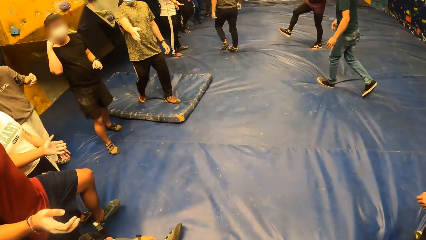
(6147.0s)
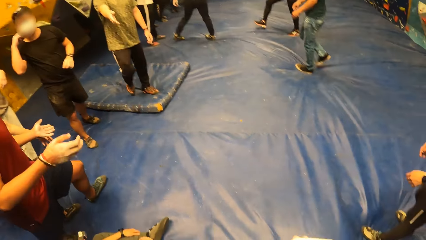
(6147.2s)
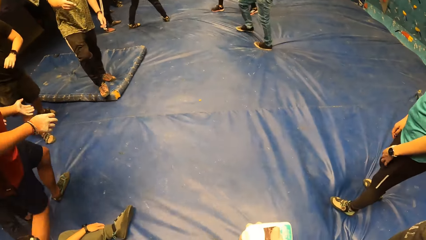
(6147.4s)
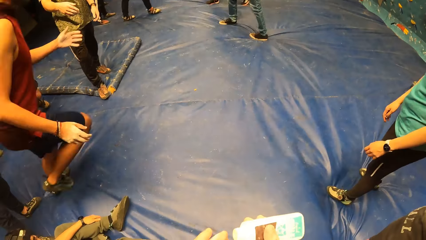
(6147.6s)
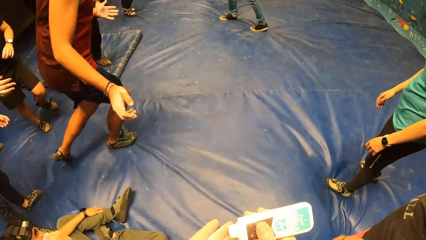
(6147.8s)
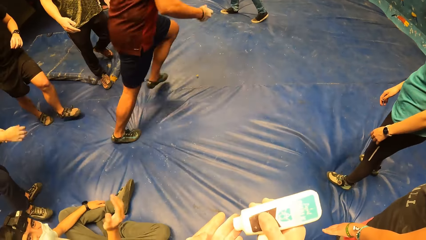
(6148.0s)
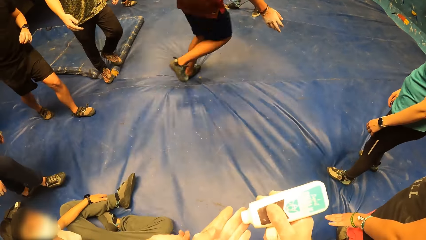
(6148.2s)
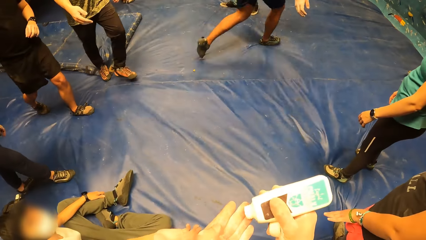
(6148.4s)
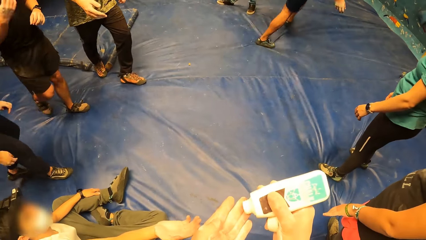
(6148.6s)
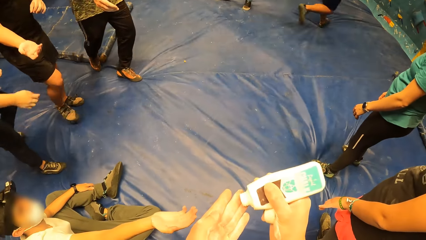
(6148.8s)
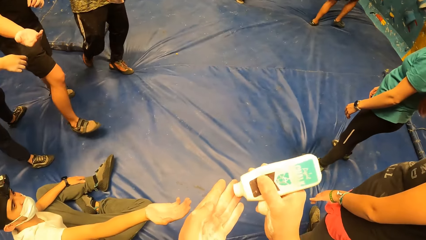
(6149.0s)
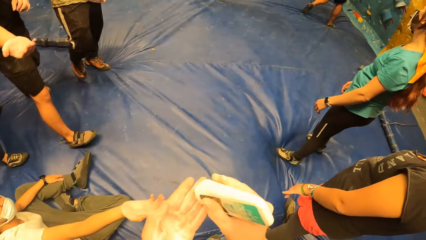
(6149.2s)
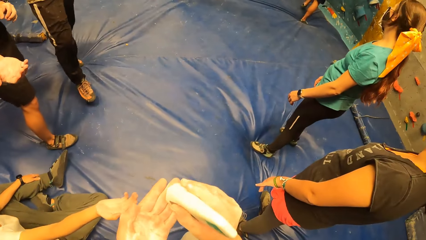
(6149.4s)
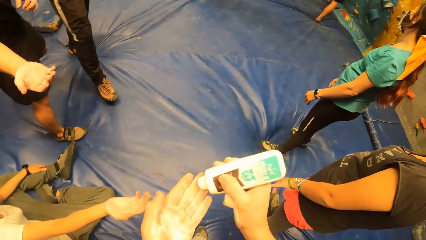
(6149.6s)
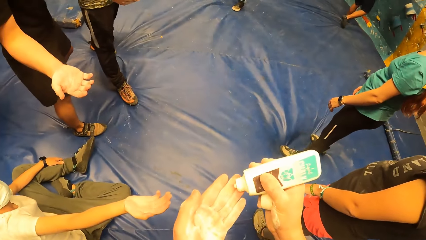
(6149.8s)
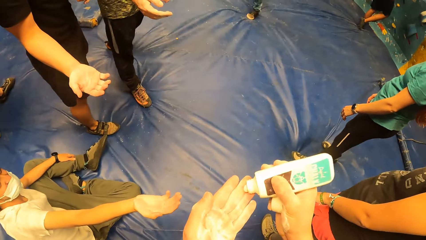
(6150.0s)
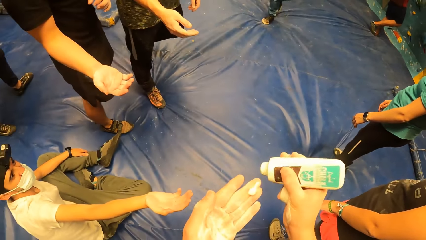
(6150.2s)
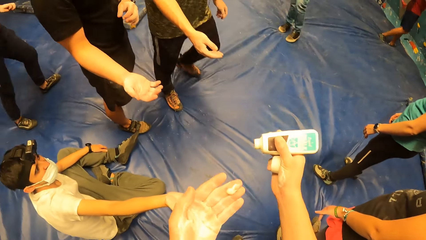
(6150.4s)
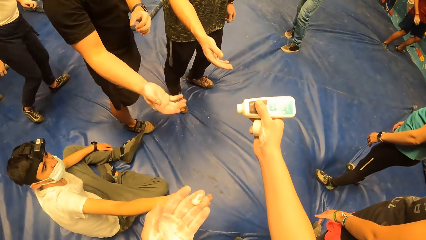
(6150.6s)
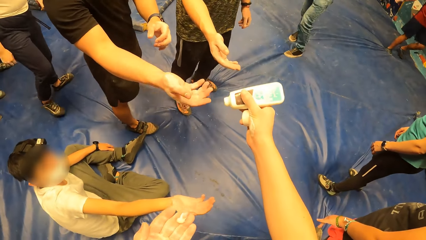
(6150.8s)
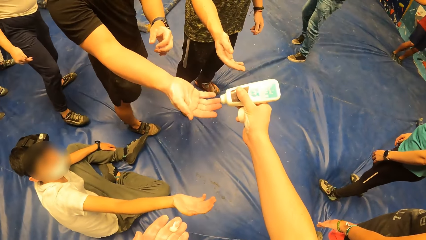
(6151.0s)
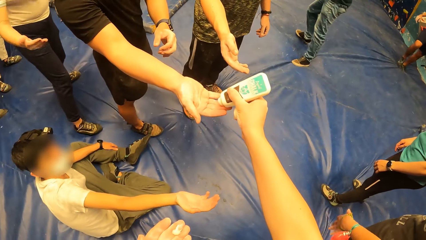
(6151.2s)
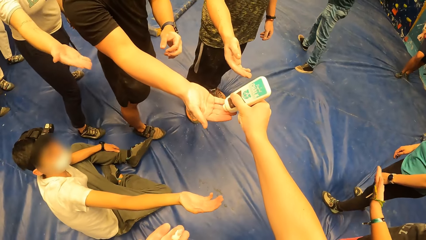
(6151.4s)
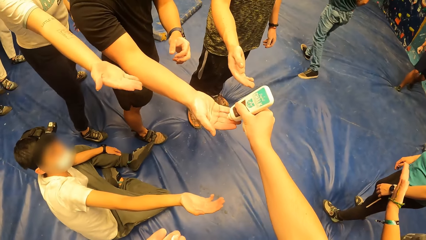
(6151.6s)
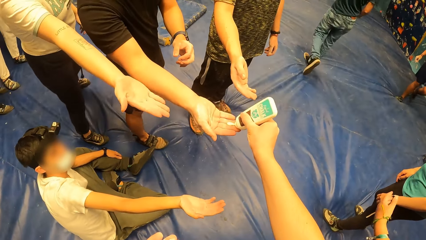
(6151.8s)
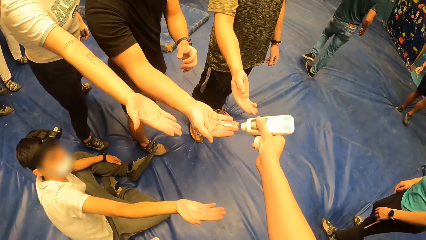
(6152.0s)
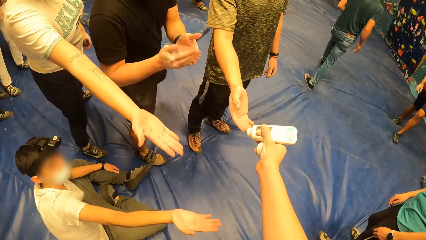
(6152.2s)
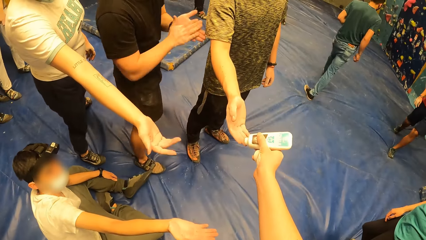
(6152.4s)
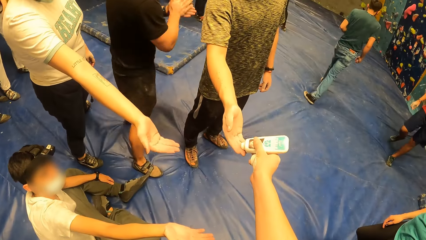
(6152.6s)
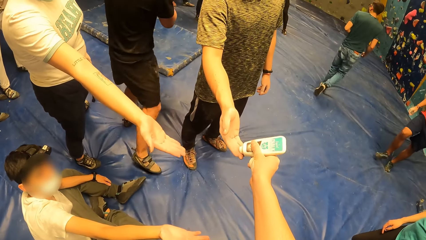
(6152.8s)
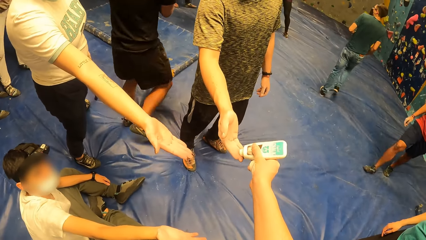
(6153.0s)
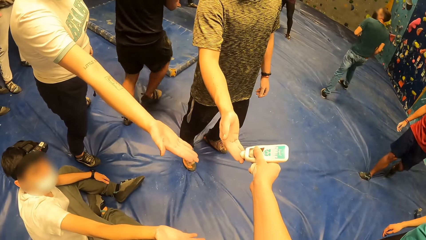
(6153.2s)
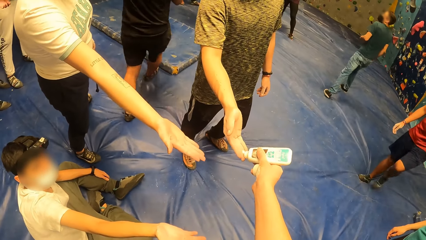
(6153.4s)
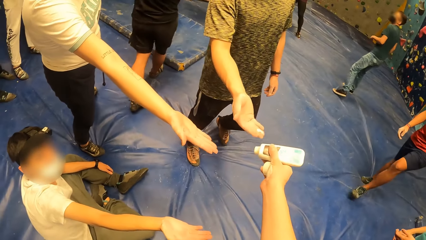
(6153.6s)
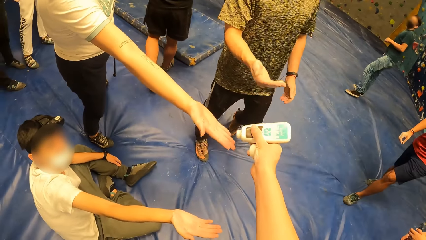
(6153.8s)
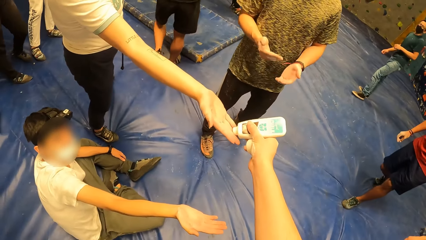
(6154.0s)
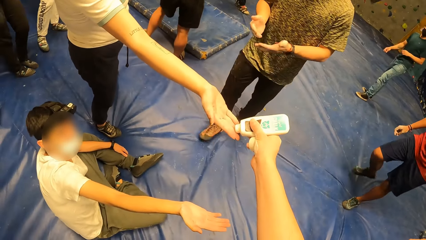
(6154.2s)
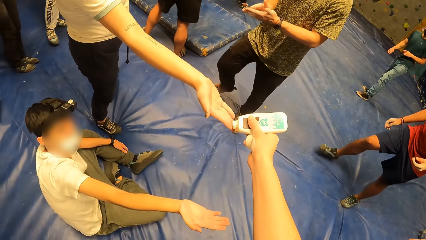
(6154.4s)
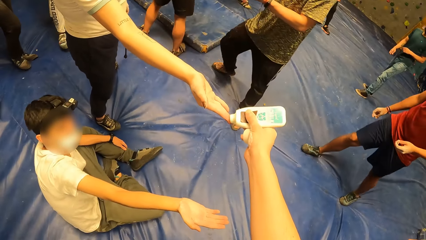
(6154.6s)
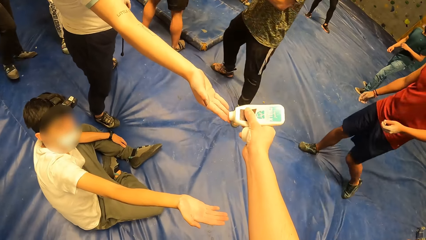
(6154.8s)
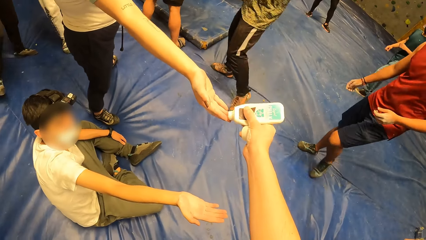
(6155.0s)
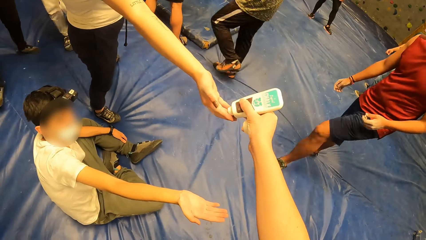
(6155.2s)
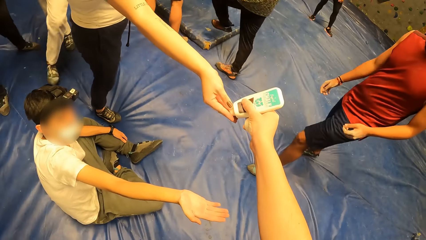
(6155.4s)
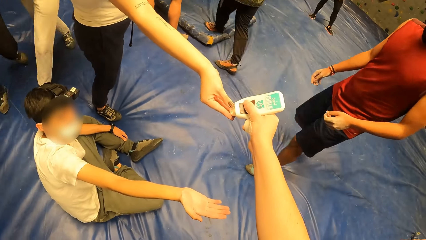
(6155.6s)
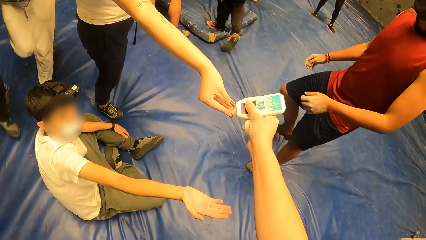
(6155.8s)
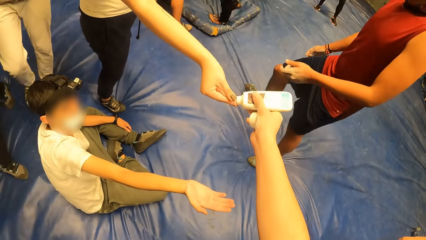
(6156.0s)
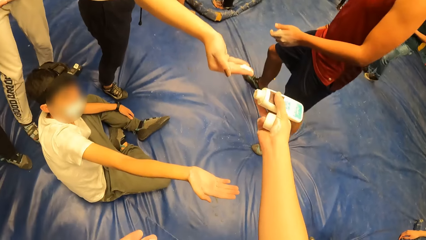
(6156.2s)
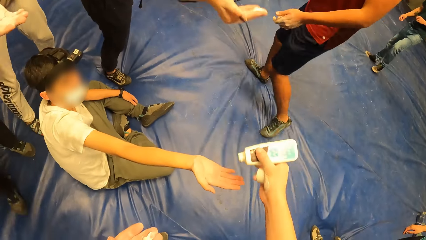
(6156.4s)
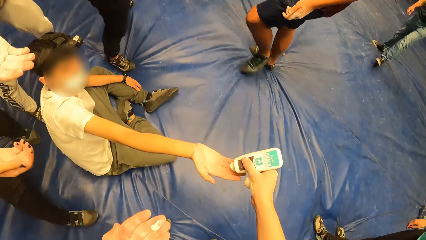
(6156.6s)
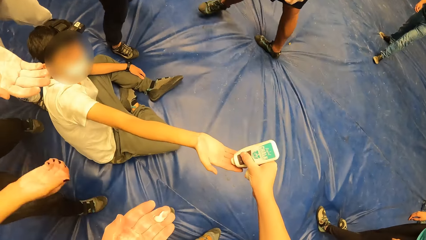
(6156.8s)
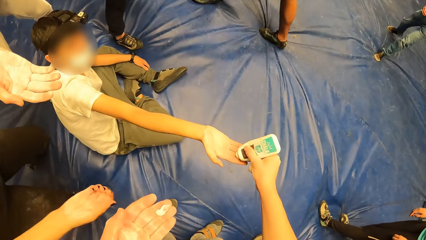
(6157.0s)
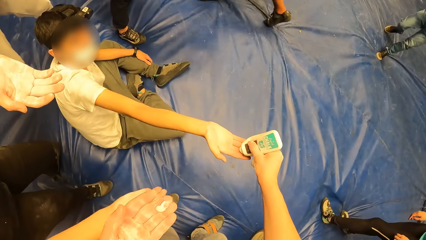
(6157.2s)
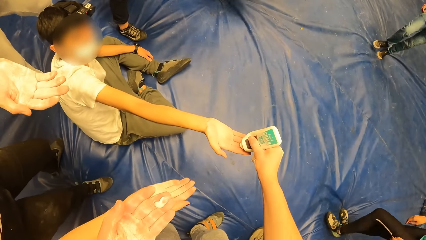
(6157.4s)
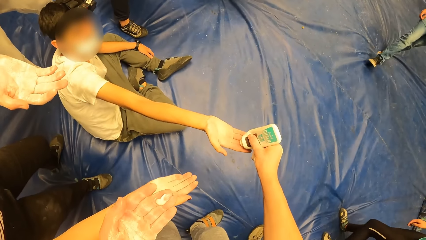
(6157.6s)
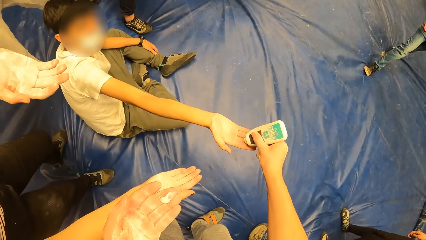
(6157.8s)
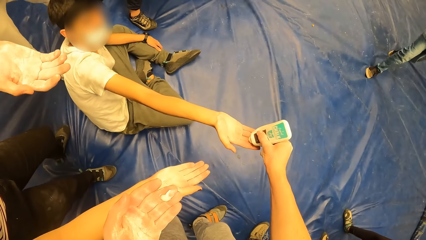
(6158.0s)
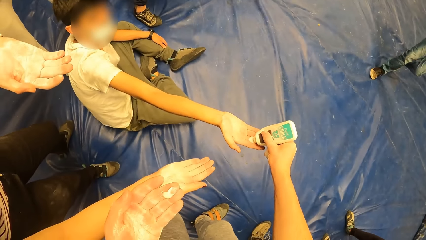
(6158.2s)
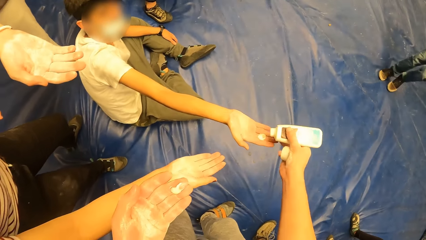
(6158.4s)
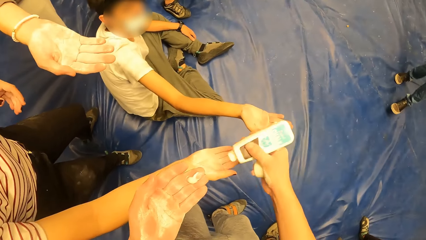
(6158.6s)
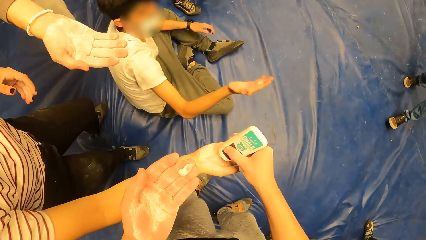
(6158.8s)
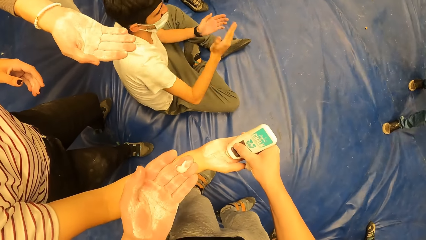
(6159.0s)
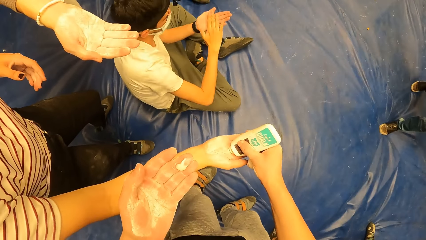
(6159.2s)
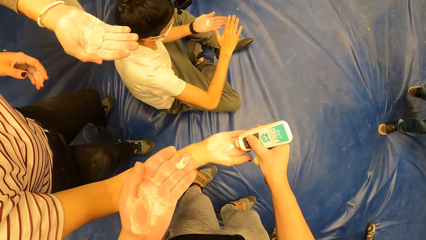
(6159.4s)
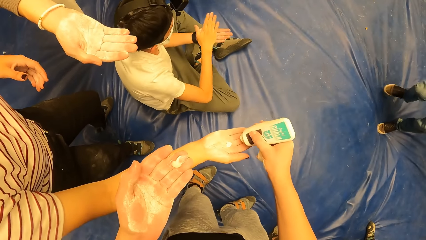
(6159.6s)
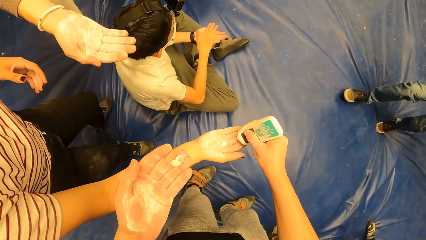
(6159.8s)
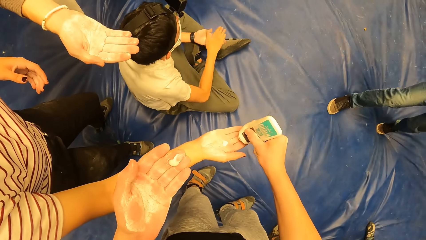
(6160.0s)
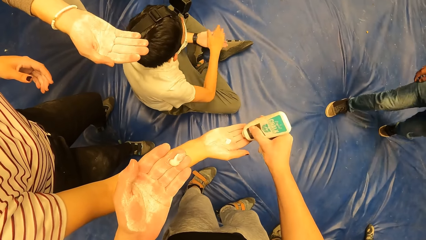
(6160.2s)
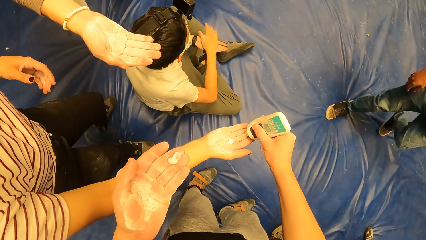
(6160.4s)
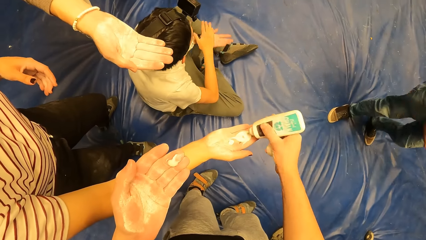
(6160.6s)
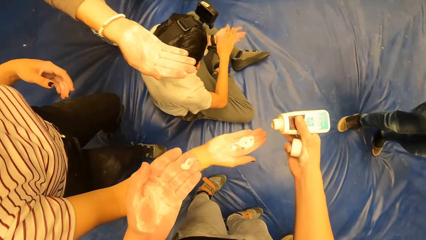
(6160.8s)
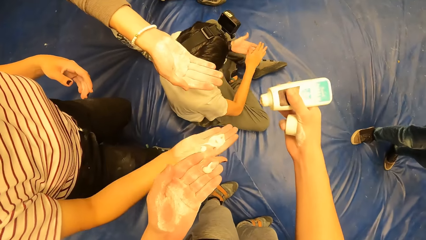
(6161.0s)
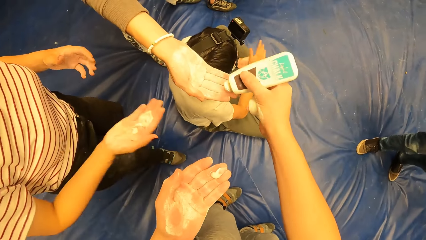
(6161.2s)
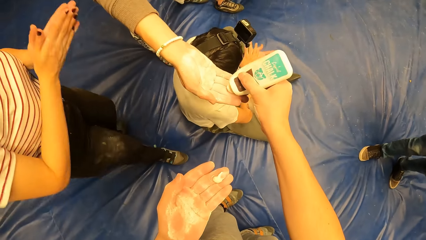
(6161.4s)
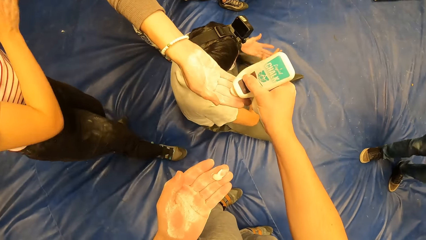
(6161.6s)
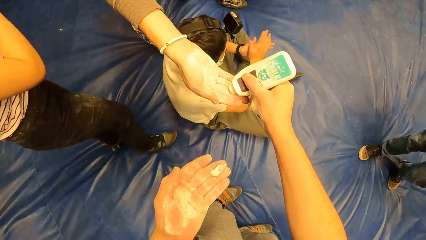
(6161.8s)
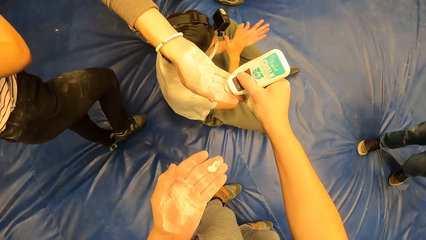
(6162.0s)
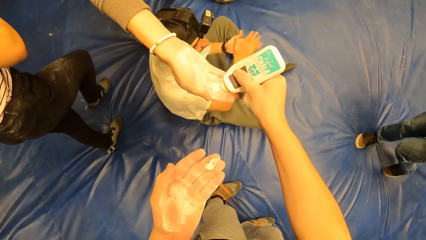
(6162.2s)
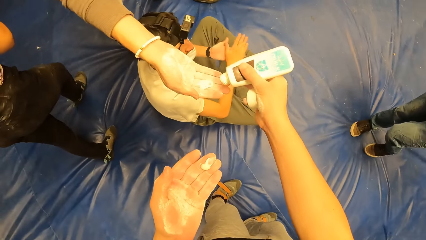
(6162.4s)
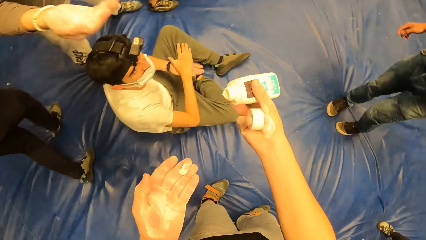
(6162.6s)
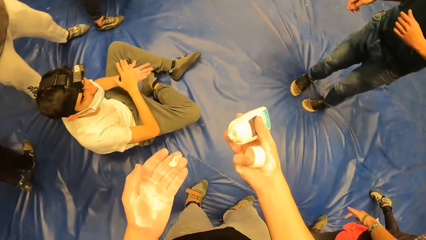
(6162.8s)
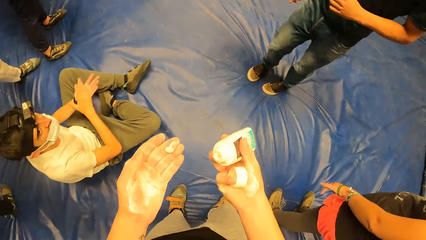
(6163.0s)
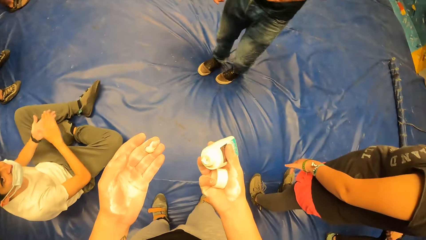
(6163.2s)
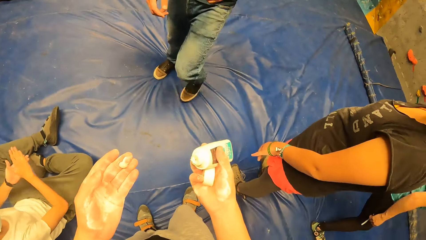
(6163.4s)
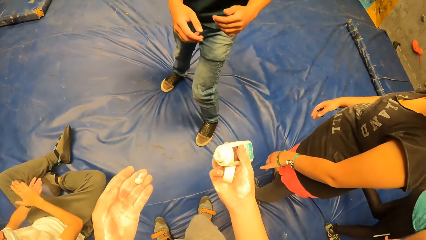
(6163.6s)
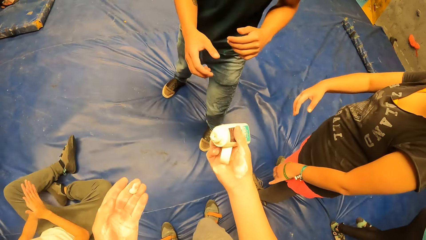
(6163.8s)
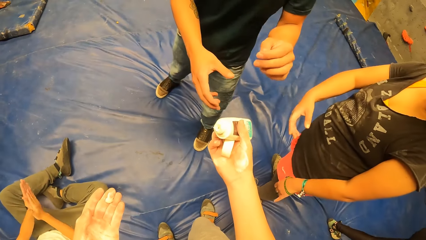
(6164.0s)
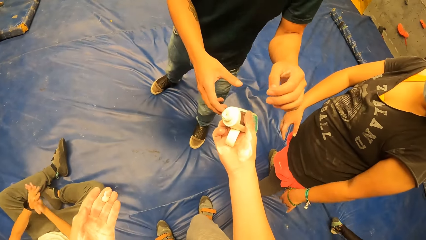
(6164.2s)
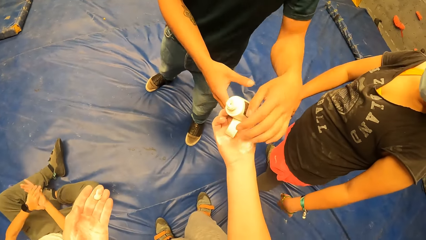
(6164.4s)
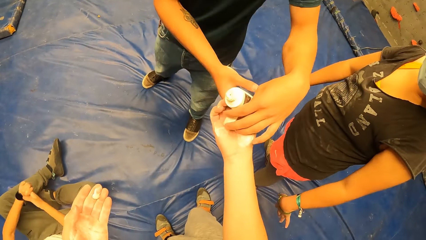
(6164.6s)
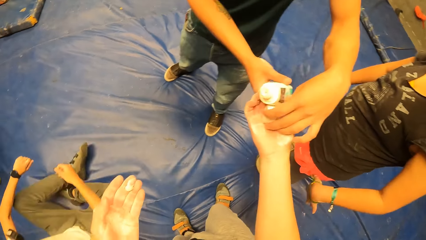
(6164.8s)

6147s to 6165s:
The camera wearer pours the sanitizer on his left hand. He applies the sanitizer or oil on the hand. He shakes the bottle on his hand. He pours the sanitizer to the hand of a man. The man applies oil on his hand. The camera wearer pours the sanitizer to the hand of another man. He pours the sanitizer to the hand of a lady. The other man applies oil on his hands. The camera wearer pours the sanitizer to the hand of a third man. He pours the sanitizer to the hand of another lady. The third man applies oil on his hand. The other lady applies oil on her hands. The camera wearer pours the sanitizer to the hand of a fourth man. He gives a woman the oil. He looks around the room.
